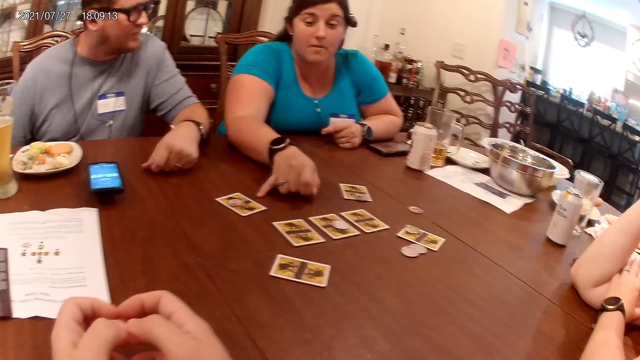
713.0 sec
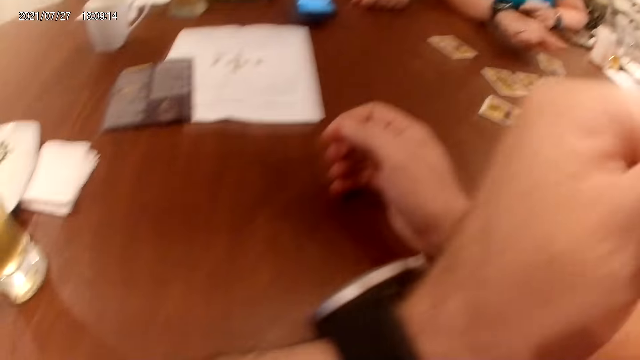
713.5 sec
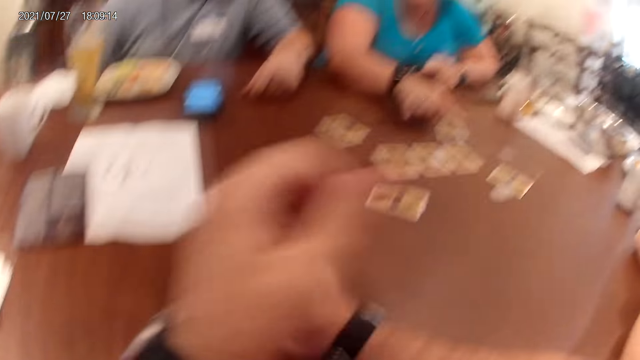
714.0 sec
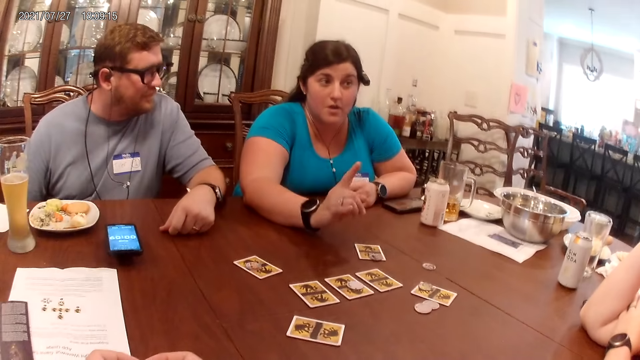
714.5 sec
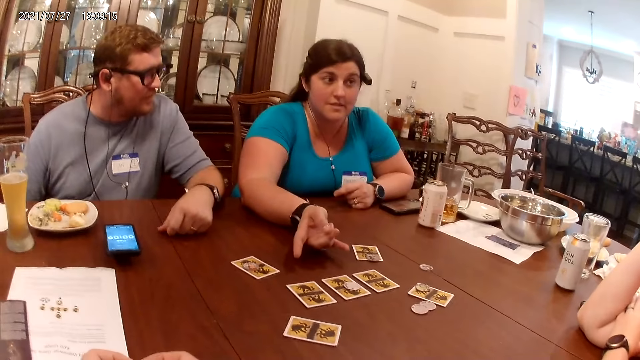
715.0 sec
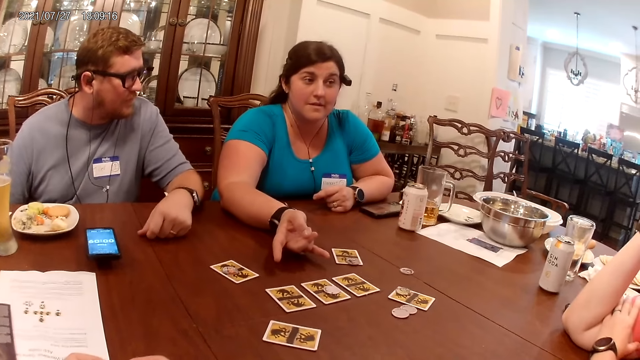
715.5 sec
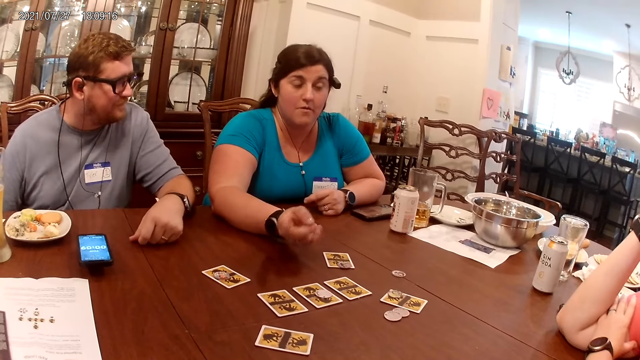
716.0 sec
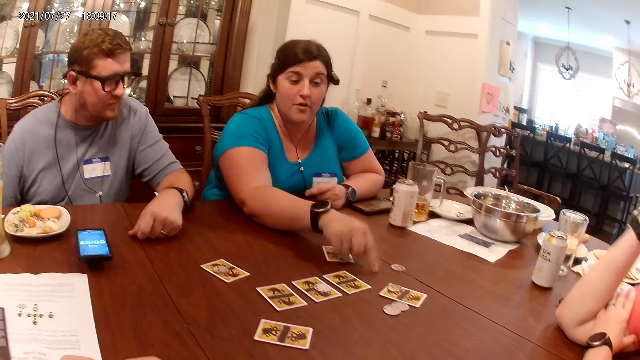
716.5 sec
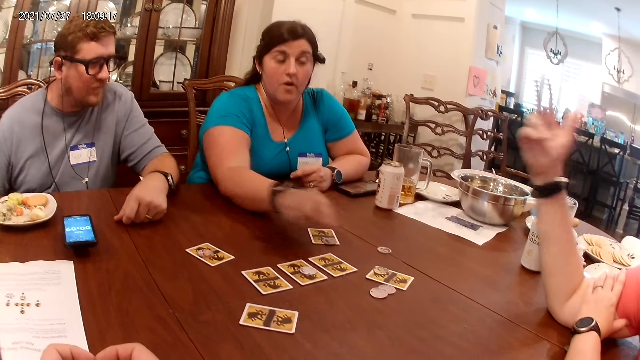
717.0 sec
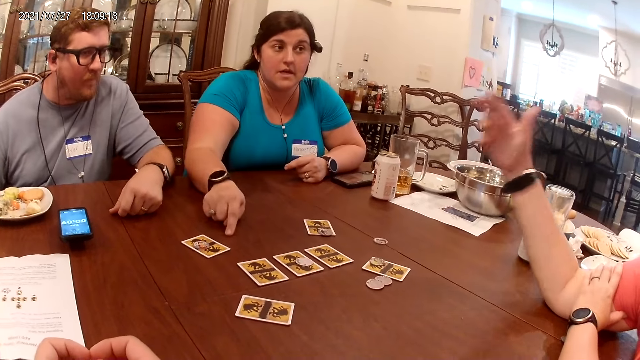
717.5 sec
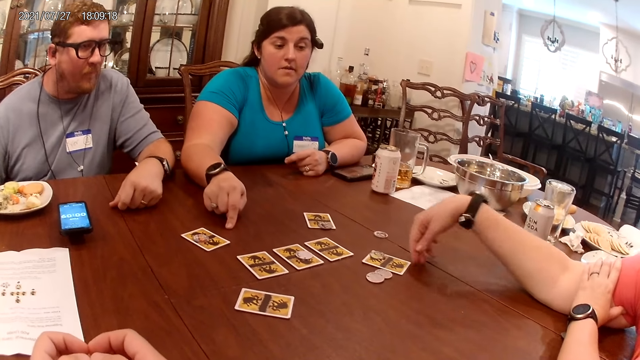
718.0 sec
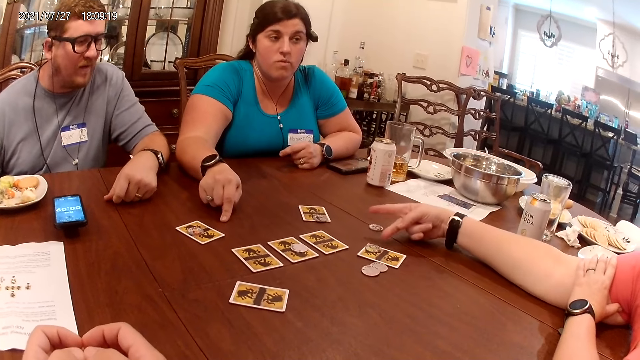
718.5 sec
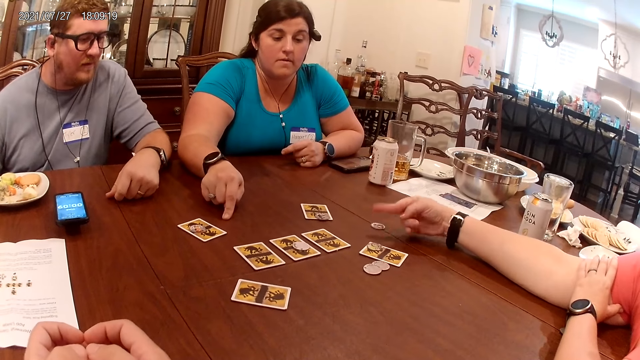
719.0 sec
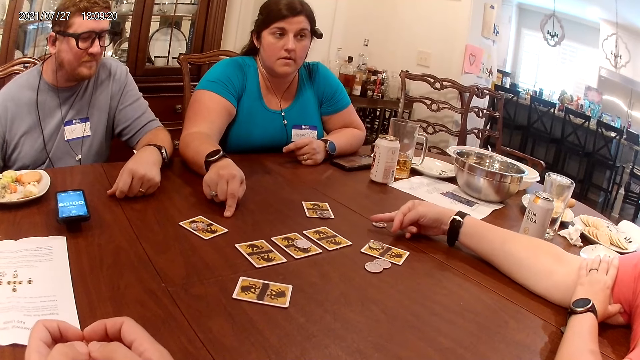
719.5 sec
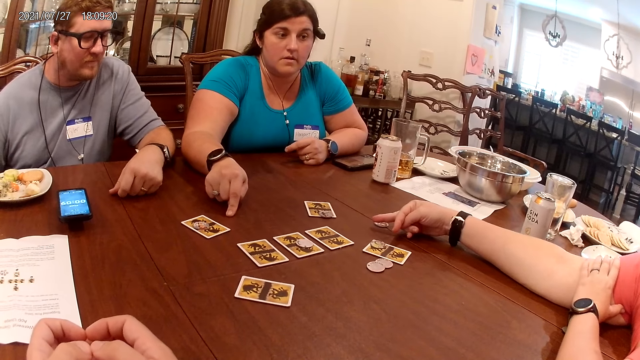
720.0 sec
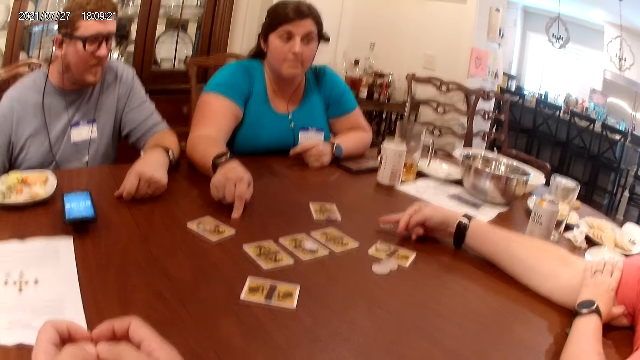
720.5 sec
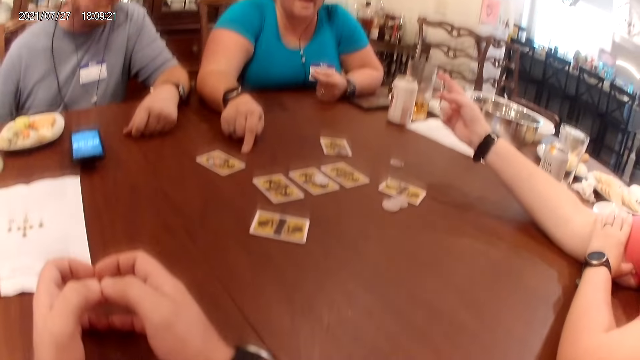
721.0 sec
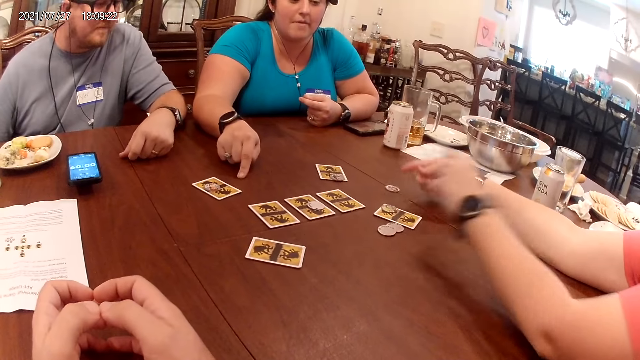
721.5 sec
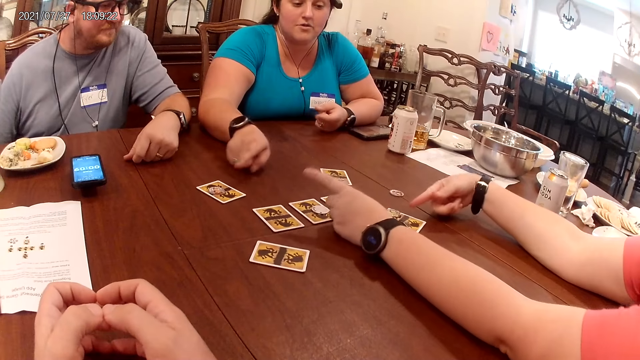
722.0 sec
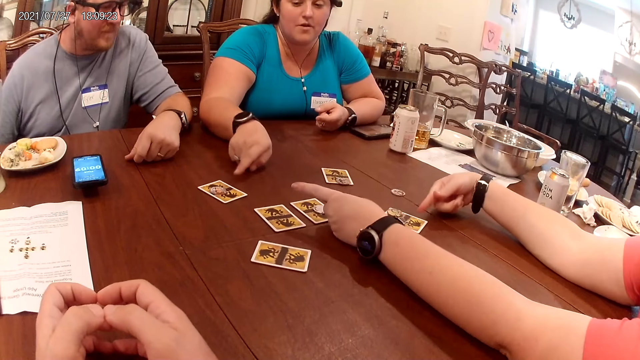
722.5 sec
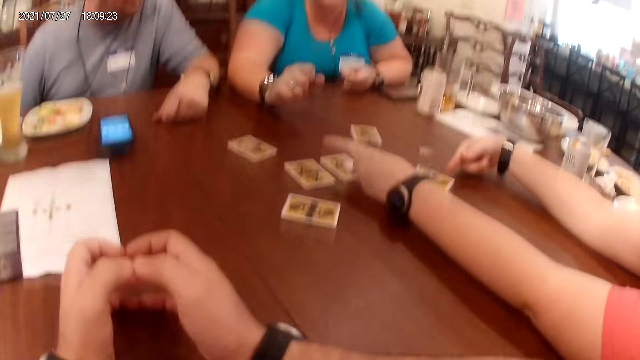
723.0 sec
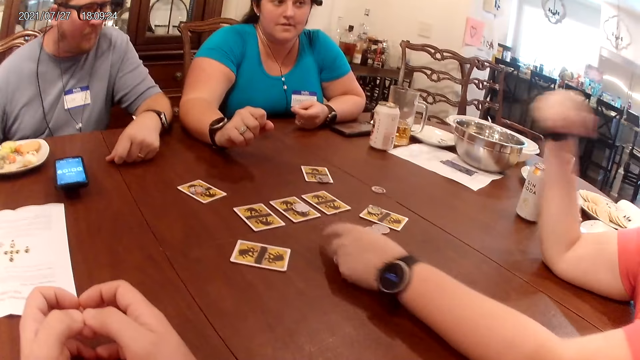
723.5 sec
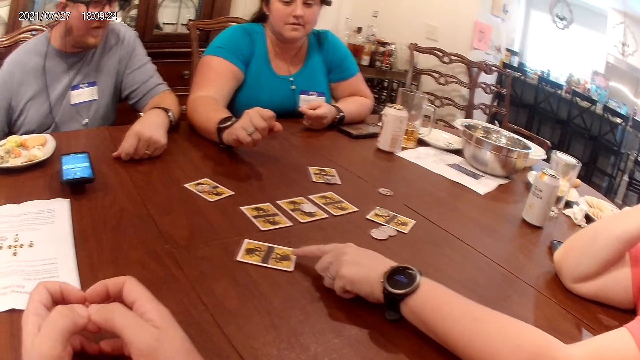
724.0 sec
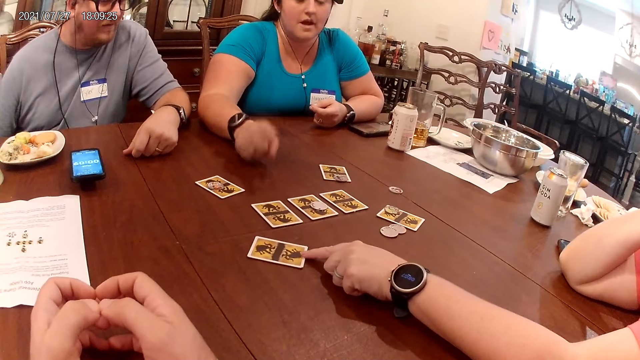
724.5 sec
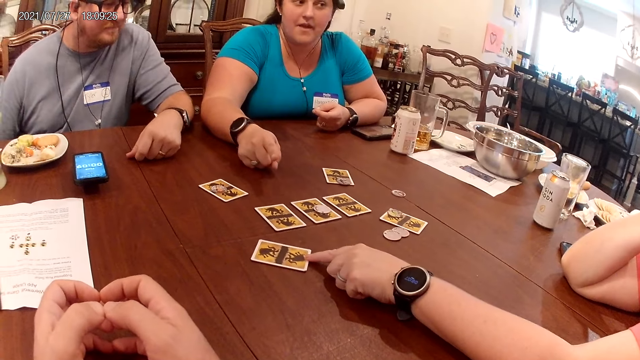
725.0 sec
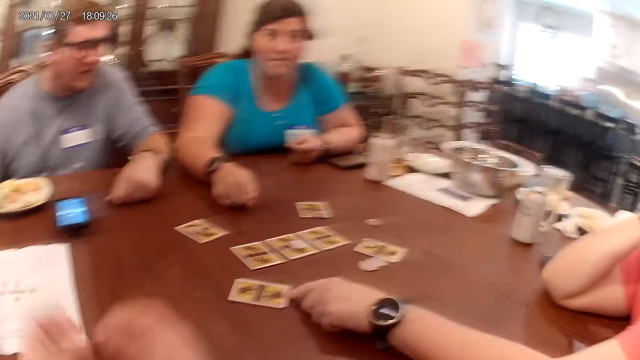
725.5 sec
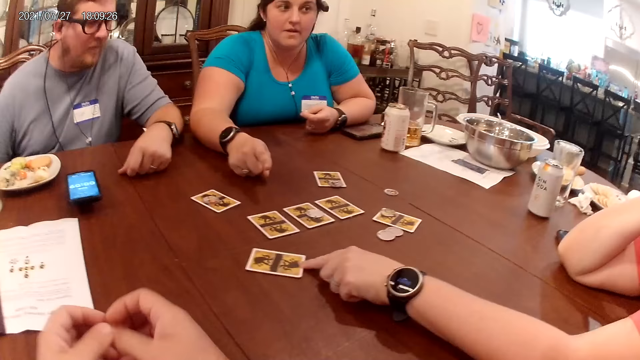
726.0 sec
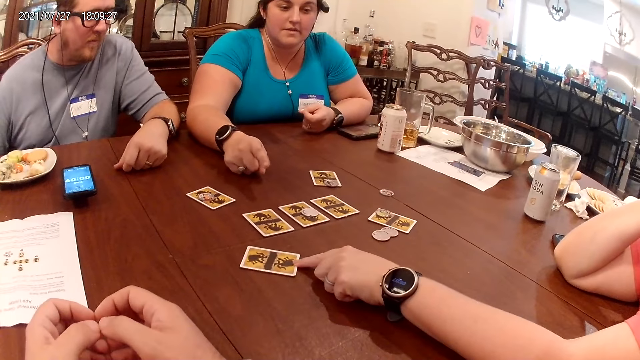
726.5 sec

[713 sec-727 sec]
The camera wearer touches his face with his left hand. The woman demonstrates with her right hand. The woman points her left hand at the man. The woman points her left hand at the card on the table. Another woman points her right hand at the cards on the table. The camera wearer spreads his hands in the air.

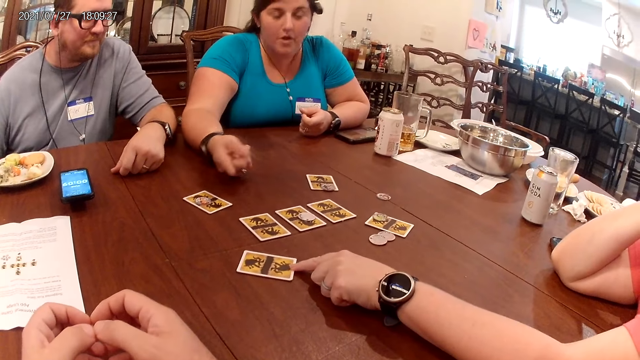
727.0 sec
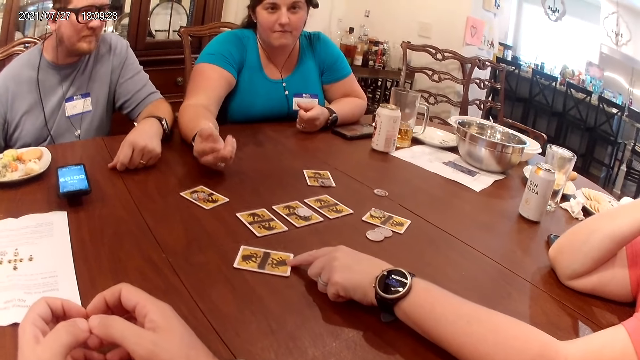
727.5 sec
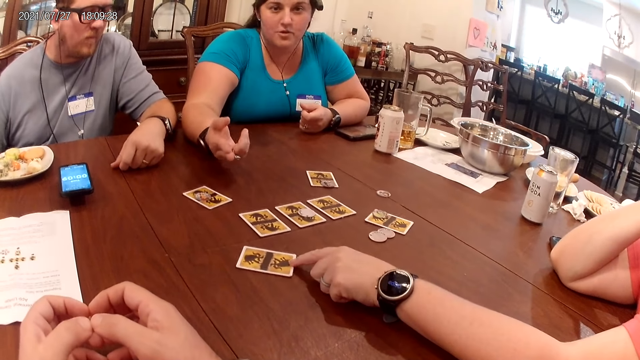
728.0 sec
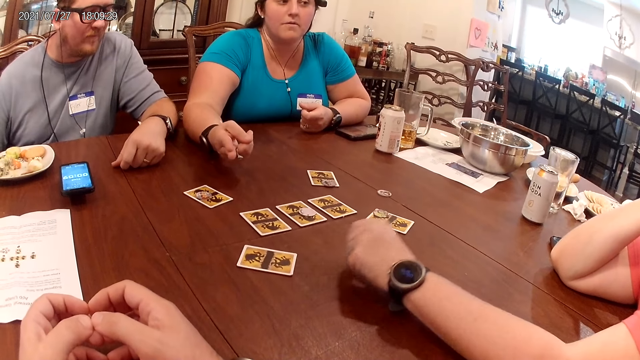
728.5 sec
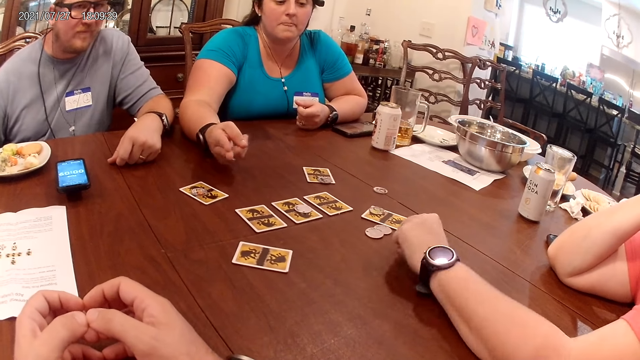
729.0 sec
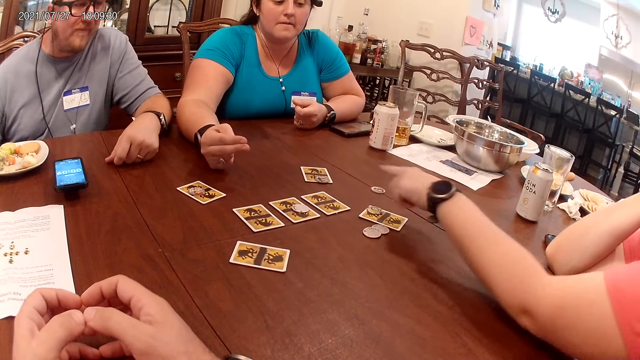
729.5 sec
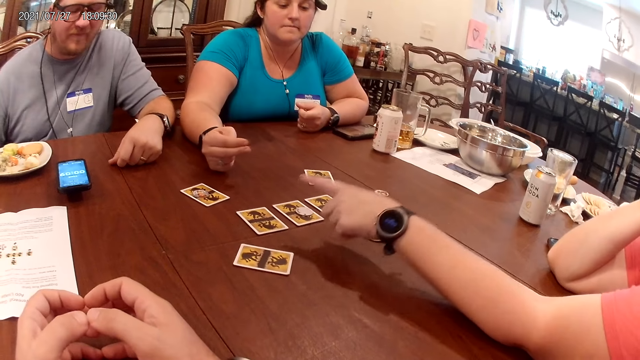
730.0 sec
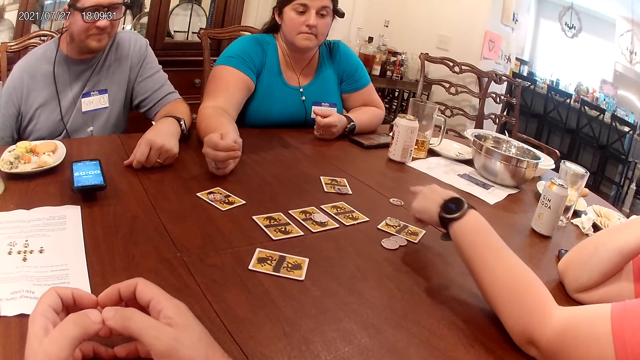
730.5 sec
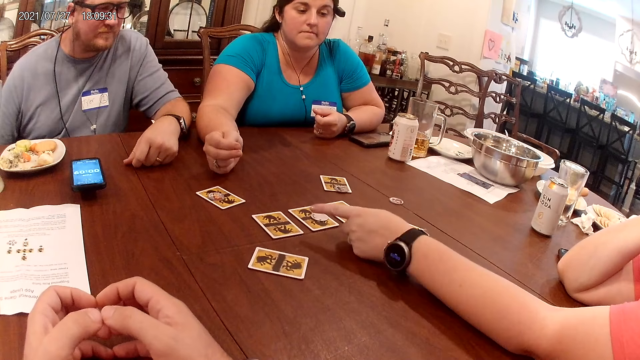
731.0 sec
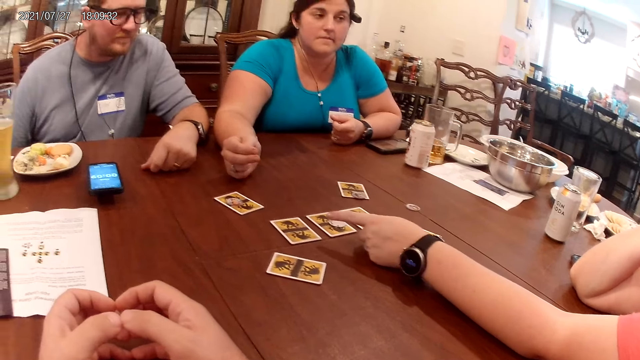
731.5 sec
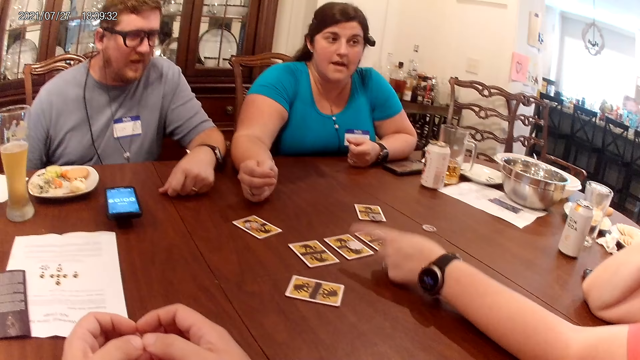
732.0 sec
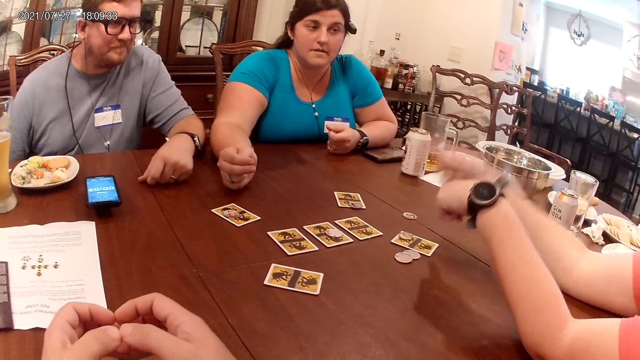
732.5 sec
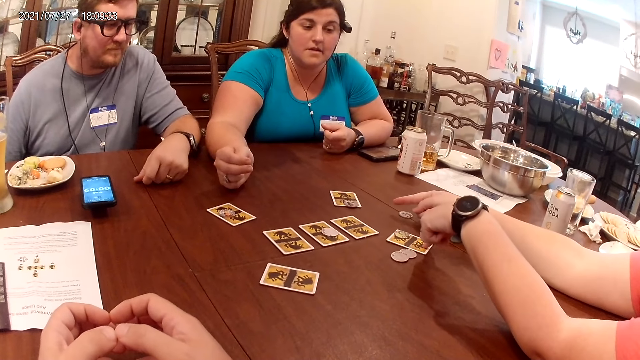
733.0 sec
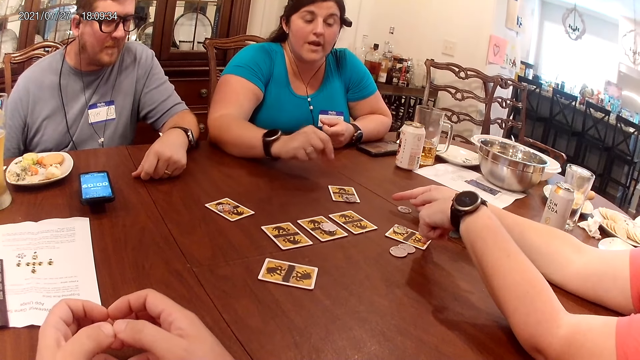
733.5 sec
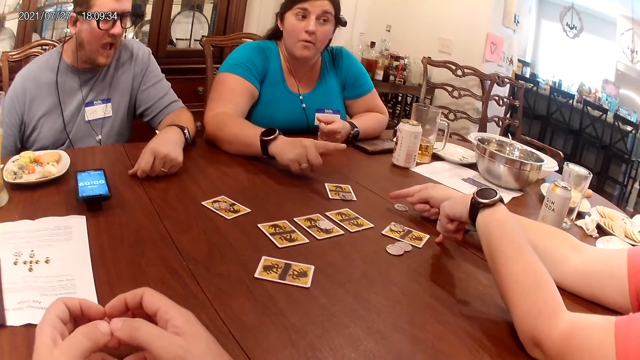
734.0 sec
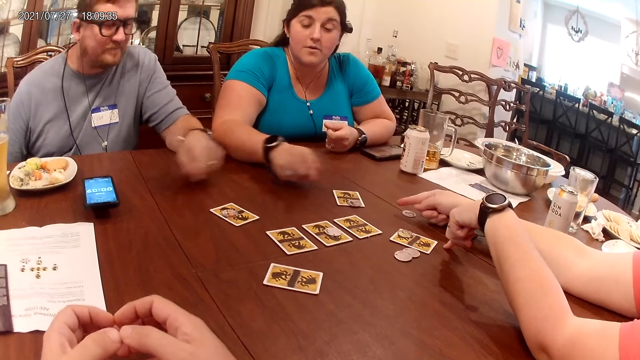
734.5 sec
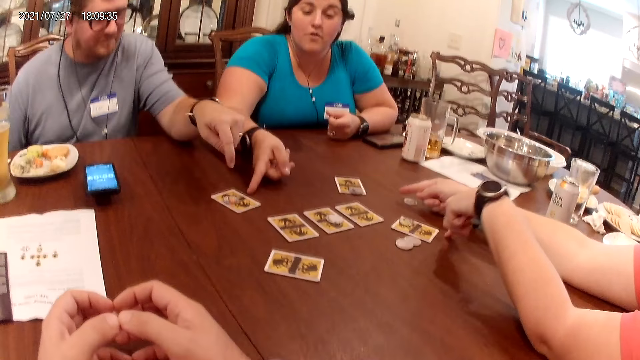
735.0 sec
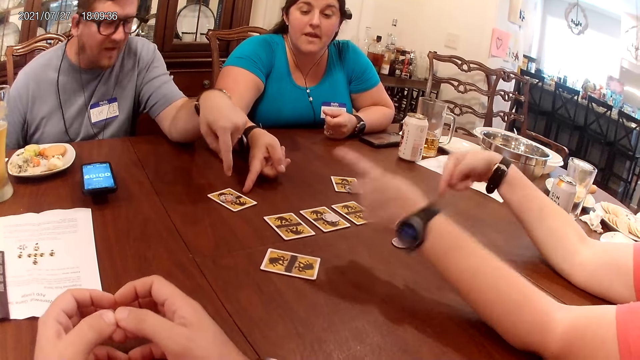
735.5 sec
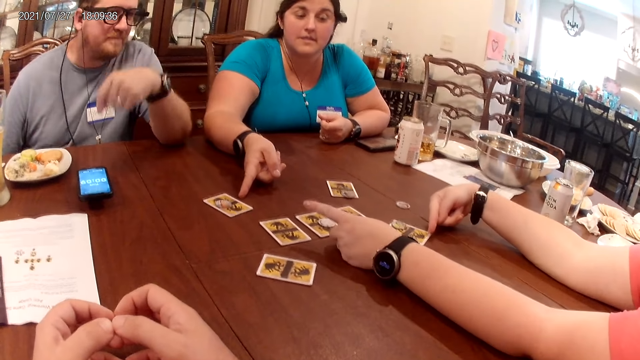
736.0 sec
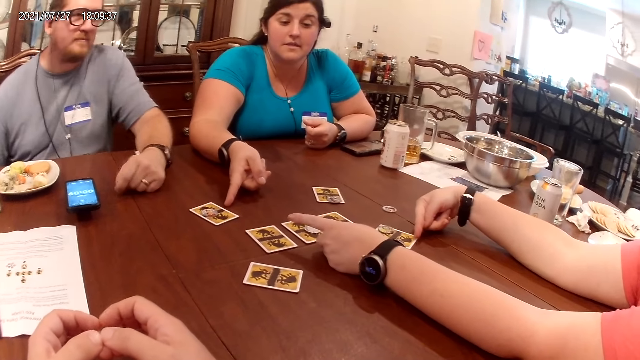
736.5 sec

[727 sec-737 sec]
The woman demonstrates with her right hand. Another woman points her left hand at the cards on the table. The other woman points her right hand at the cards on the table. The first woman points her right hand at the cards on the table. The man points his left hand at the card on the table.
